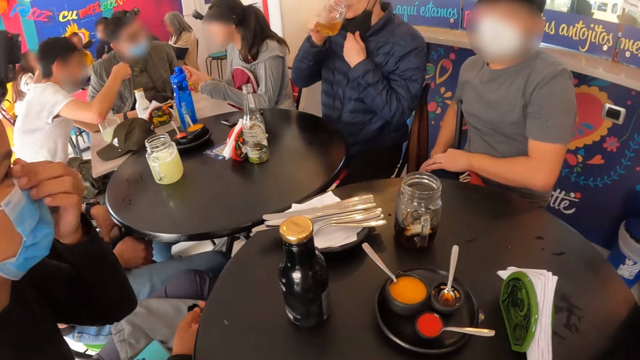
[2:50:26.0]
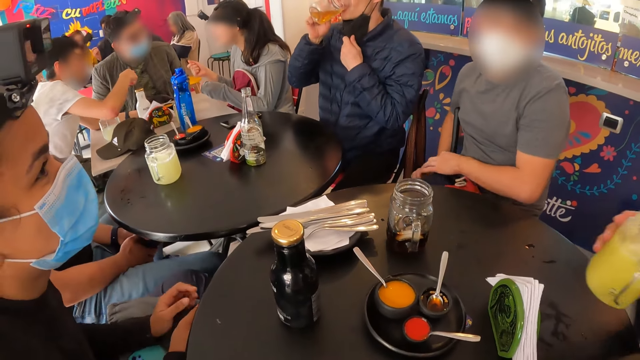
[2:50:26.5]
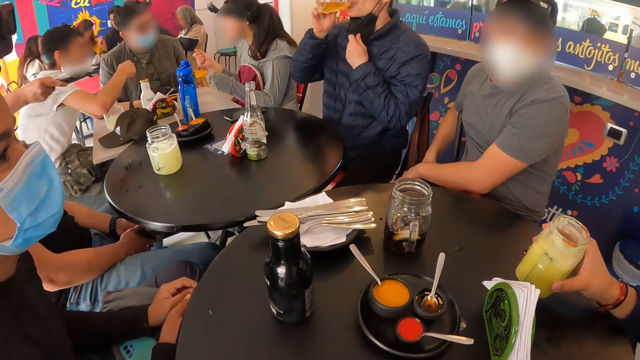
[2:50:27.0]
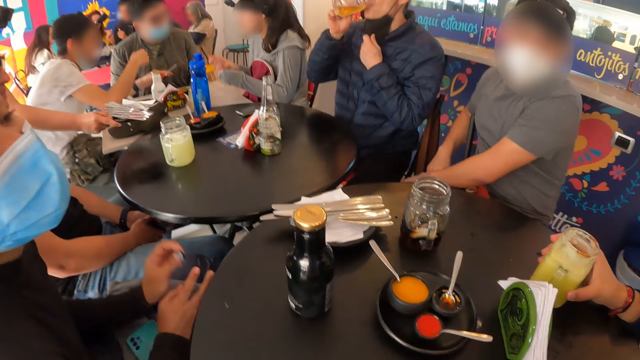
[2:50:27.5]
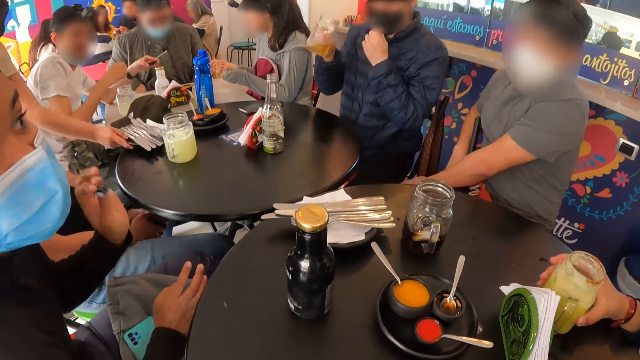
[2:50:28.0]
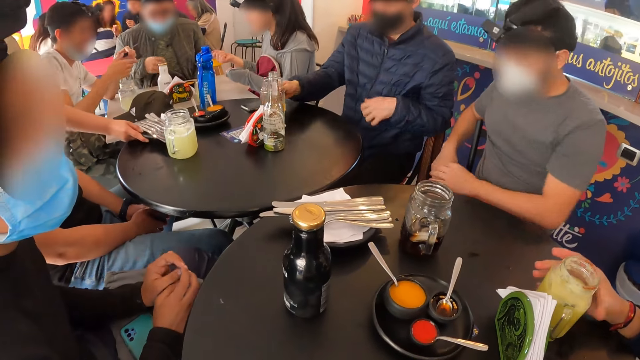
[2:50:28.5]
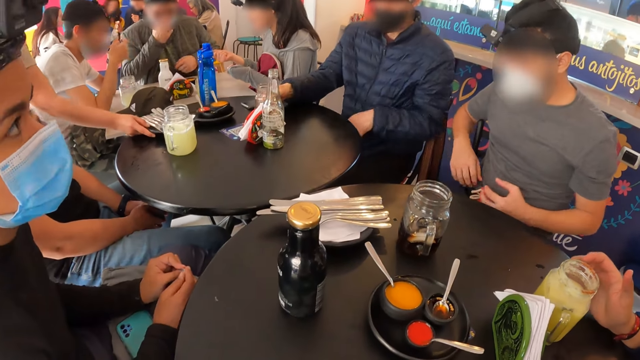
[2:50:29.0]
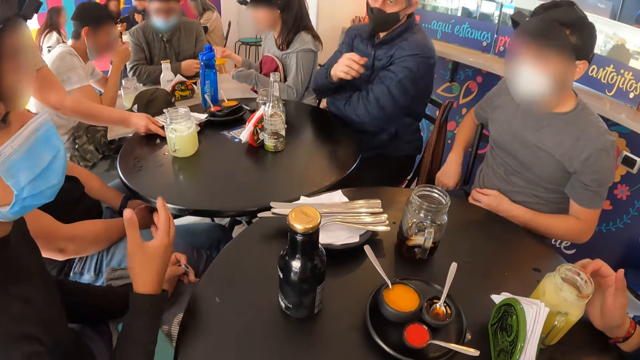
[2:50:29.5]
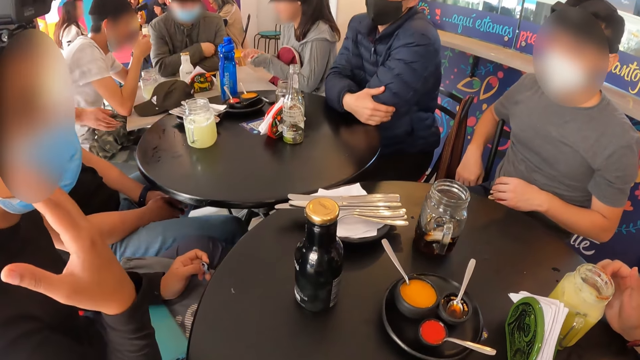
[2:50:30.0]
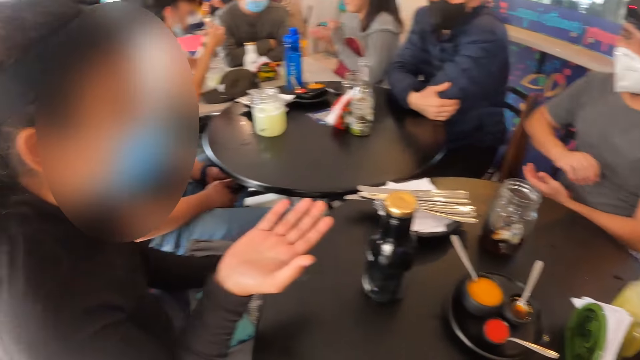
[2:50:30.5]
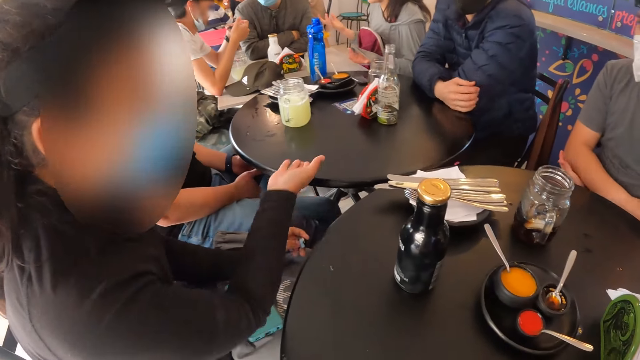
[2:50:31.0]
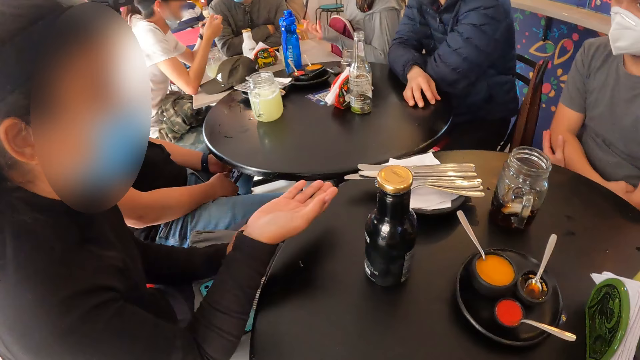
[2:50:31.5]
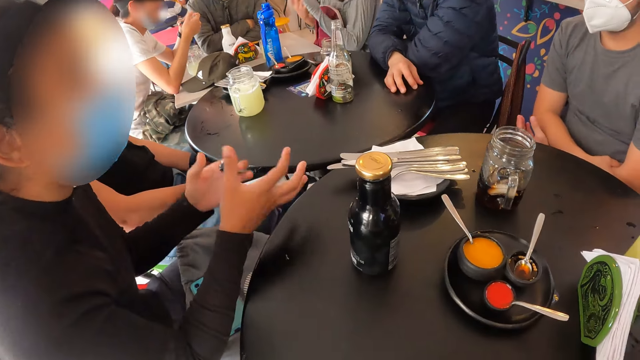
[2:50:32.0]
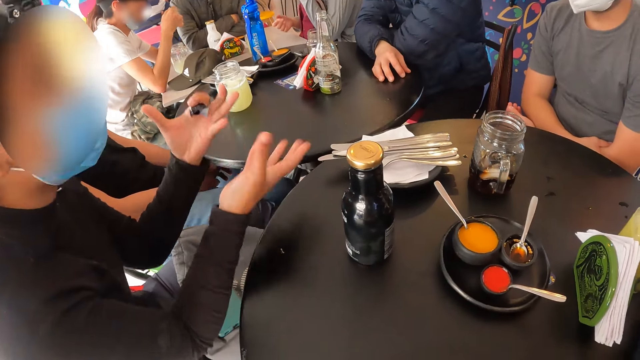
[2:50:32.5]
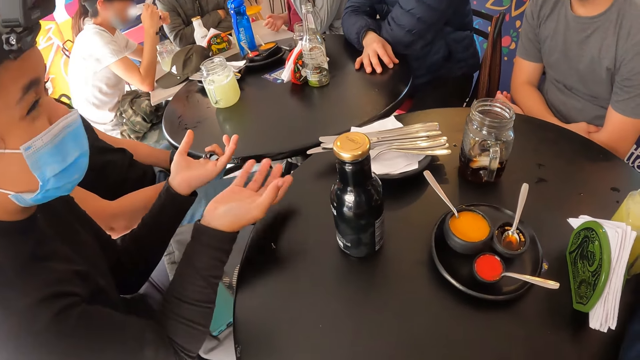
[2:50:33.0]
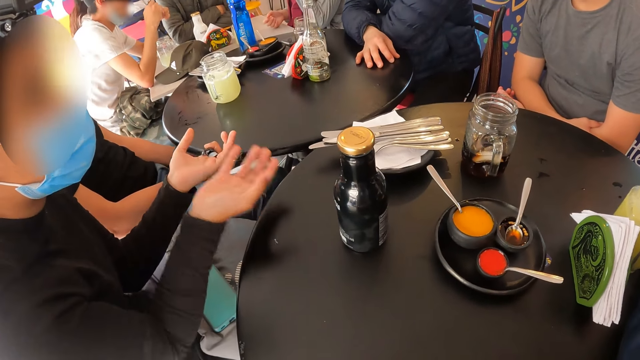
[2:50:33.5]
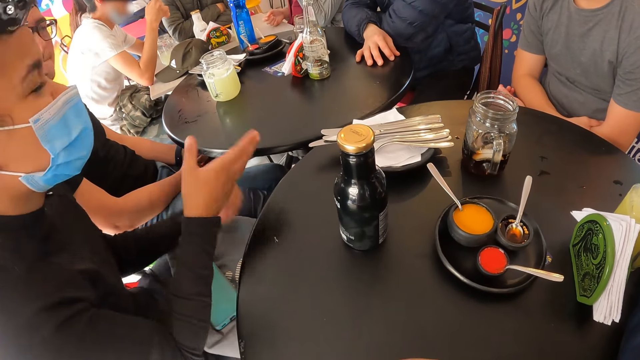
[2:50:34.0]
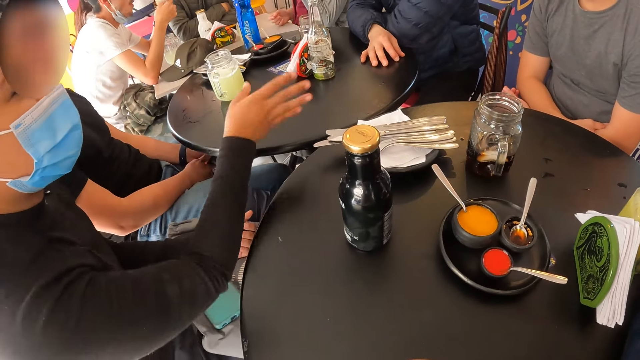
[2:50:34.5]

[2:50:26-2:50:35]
A woman interacts with a man and another man at the table. A third man drinks from the cup in his right hand. The third man drops the cup of juice in his right hand on the table. The waiter drops a plate of cutleries on the table with her right hand. Another woman makes gestures with her left hand. The other woman makes gestures with her right hand.

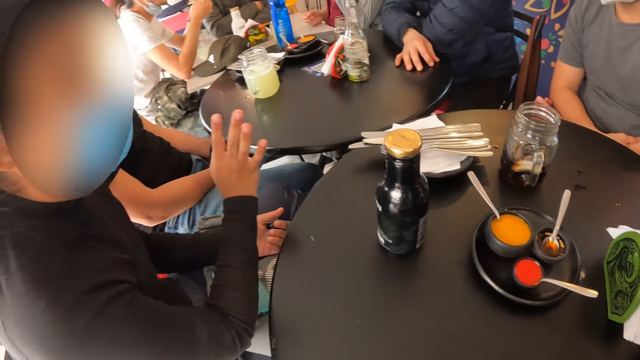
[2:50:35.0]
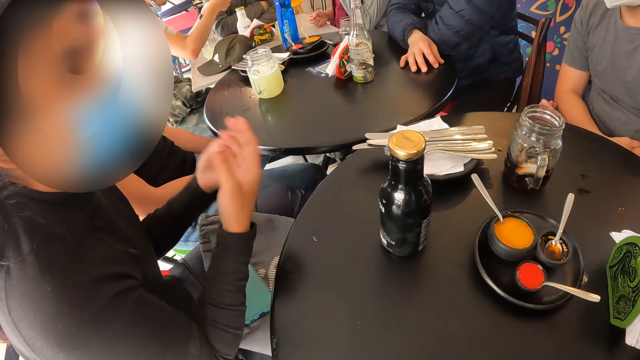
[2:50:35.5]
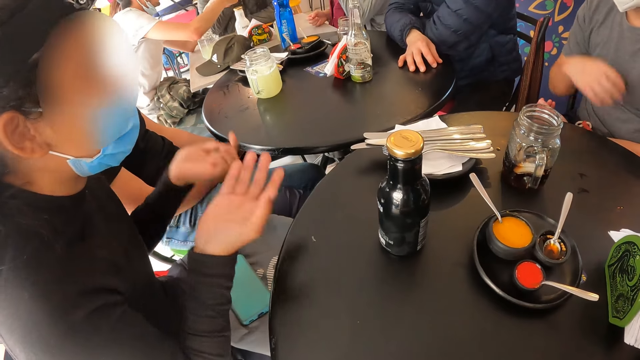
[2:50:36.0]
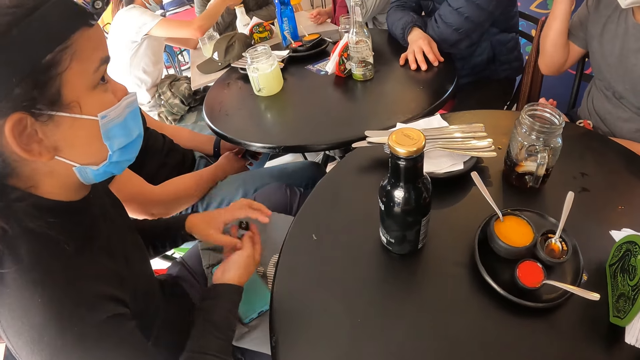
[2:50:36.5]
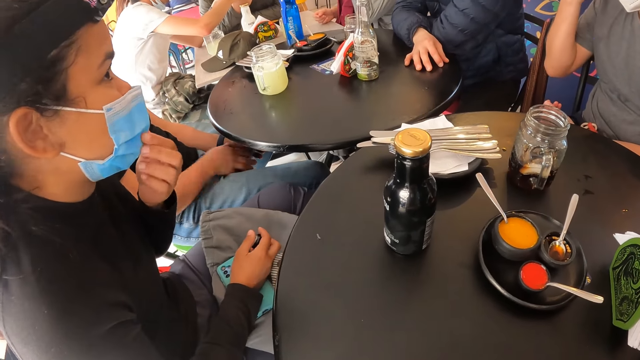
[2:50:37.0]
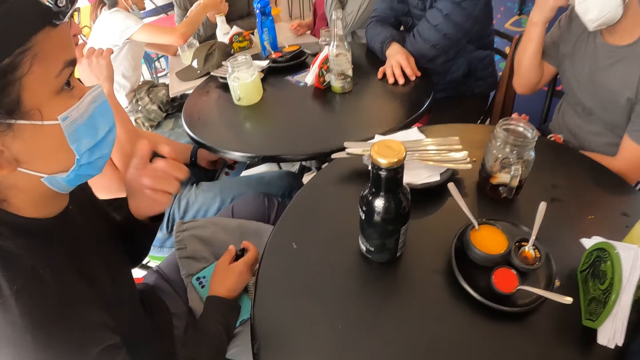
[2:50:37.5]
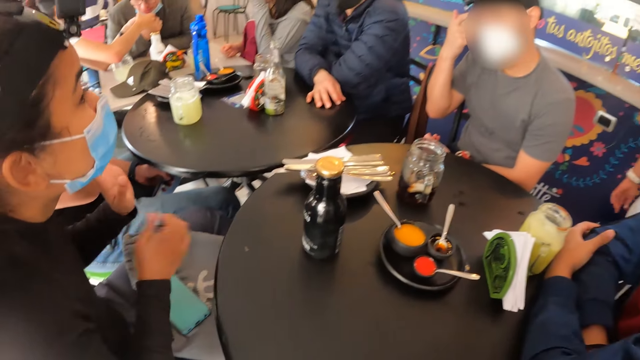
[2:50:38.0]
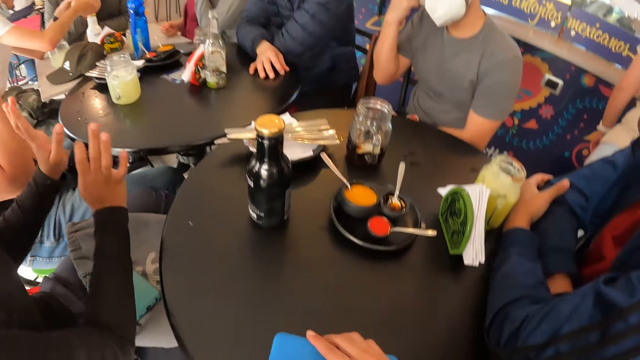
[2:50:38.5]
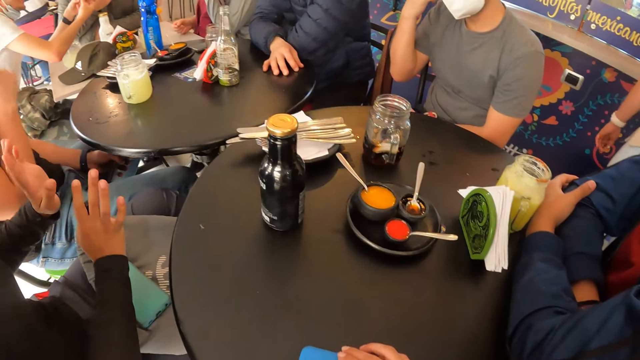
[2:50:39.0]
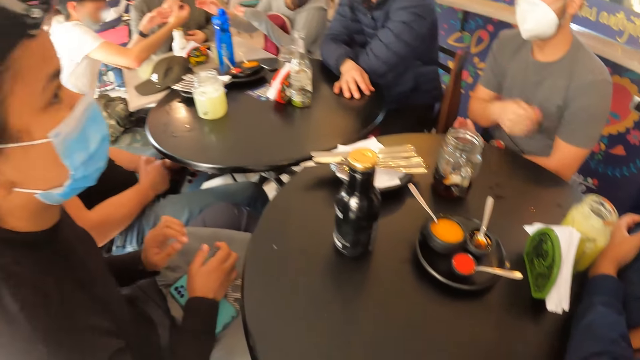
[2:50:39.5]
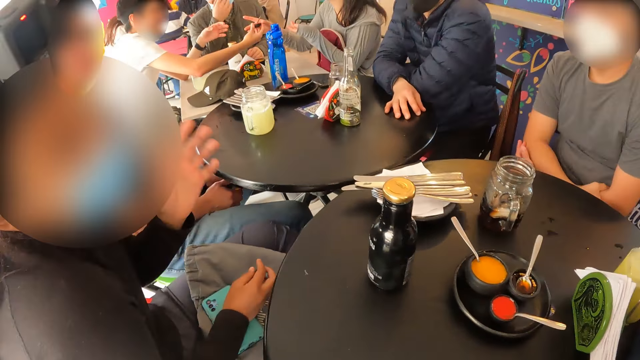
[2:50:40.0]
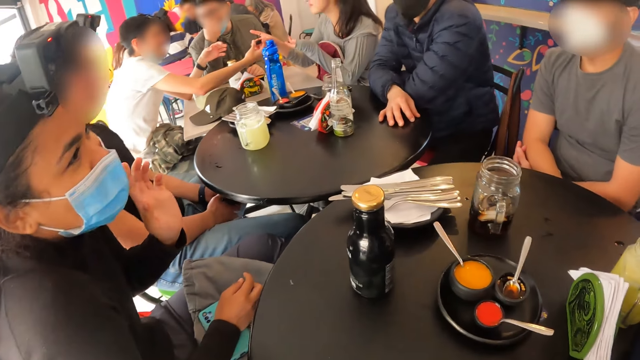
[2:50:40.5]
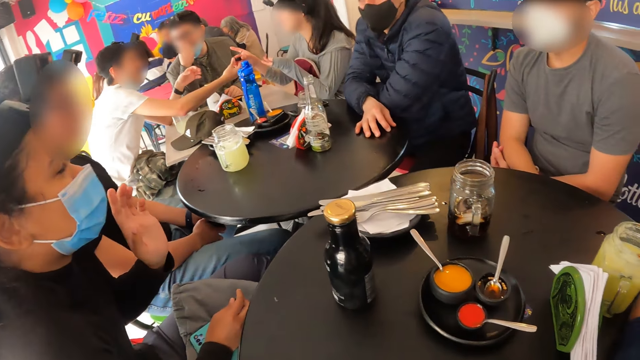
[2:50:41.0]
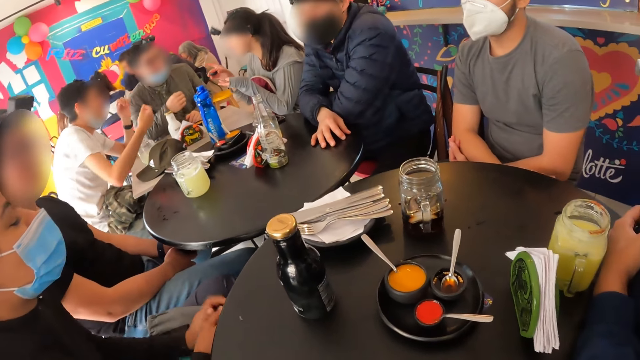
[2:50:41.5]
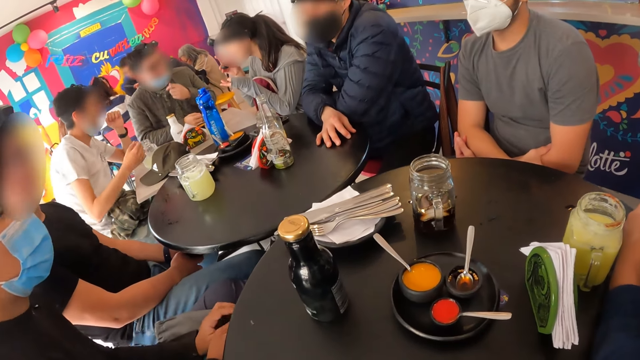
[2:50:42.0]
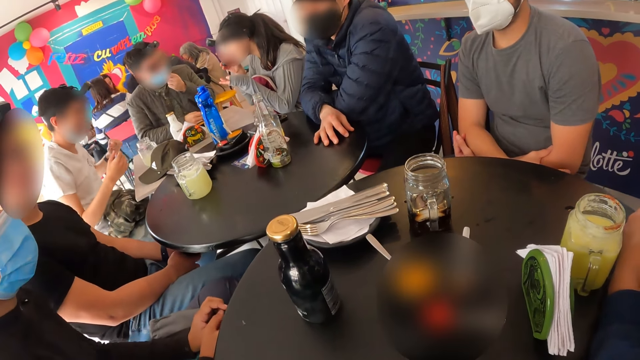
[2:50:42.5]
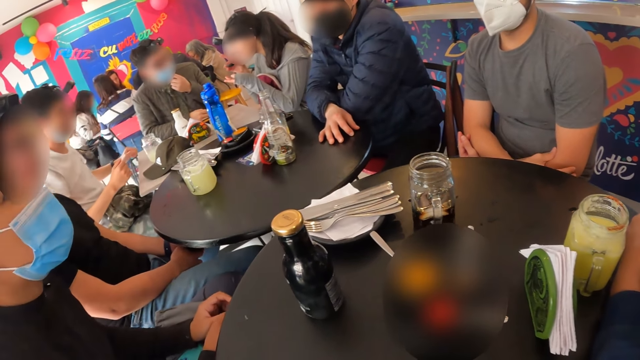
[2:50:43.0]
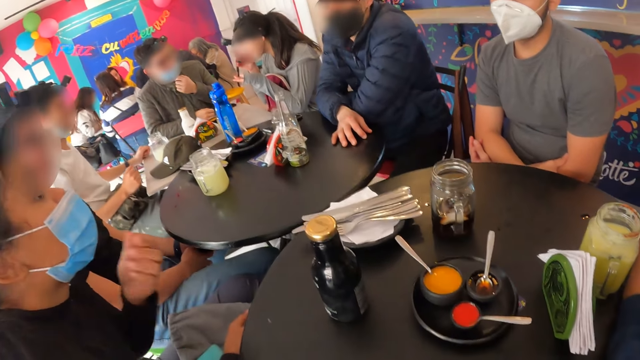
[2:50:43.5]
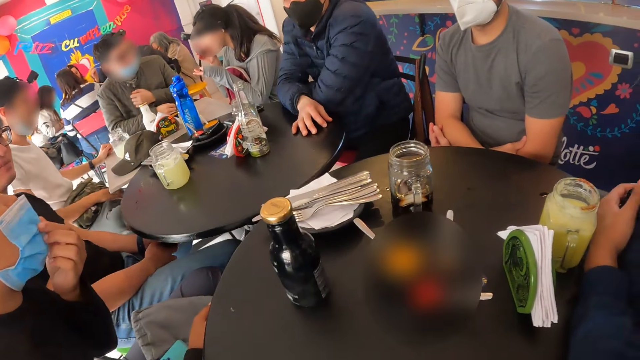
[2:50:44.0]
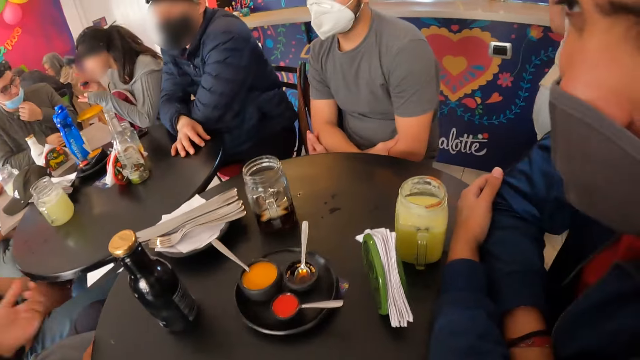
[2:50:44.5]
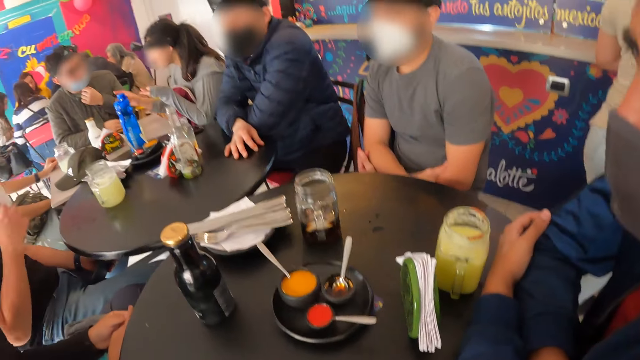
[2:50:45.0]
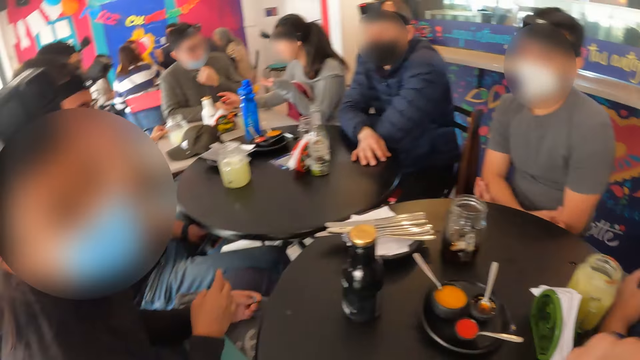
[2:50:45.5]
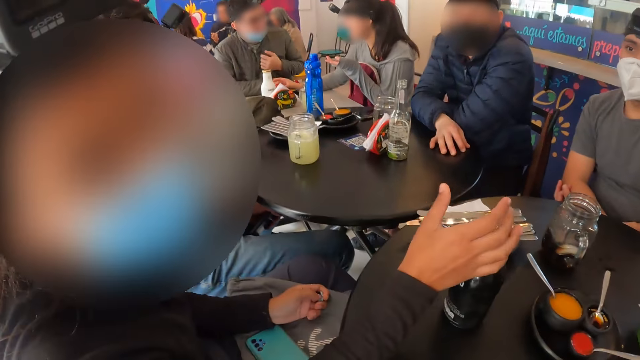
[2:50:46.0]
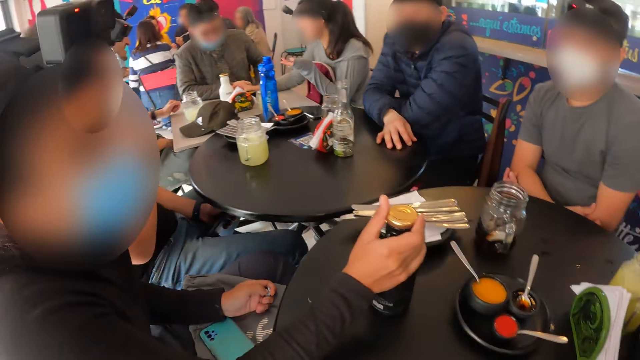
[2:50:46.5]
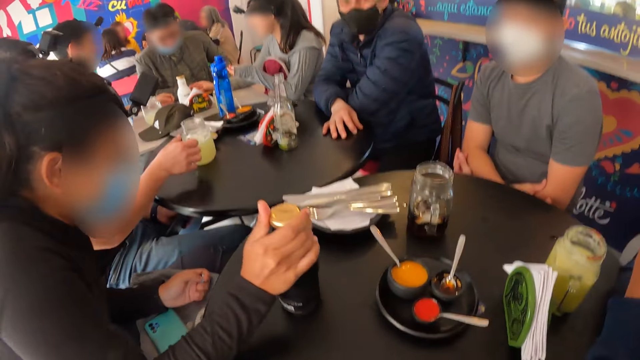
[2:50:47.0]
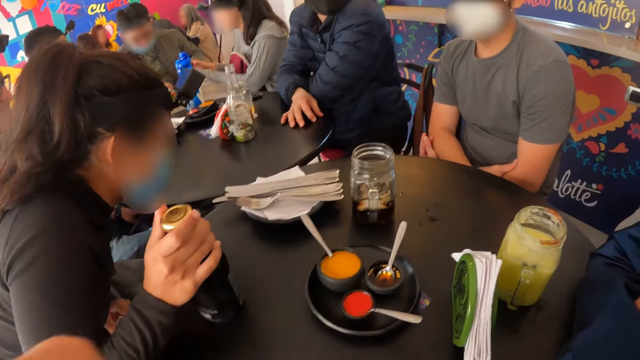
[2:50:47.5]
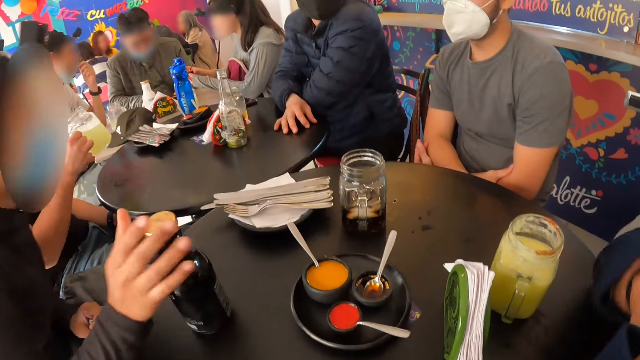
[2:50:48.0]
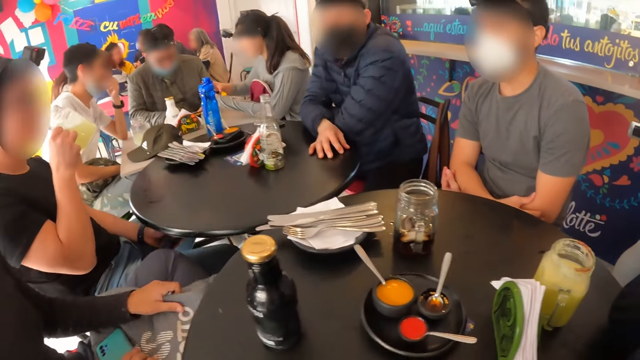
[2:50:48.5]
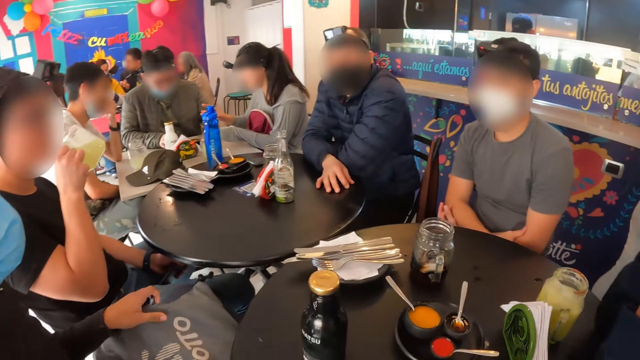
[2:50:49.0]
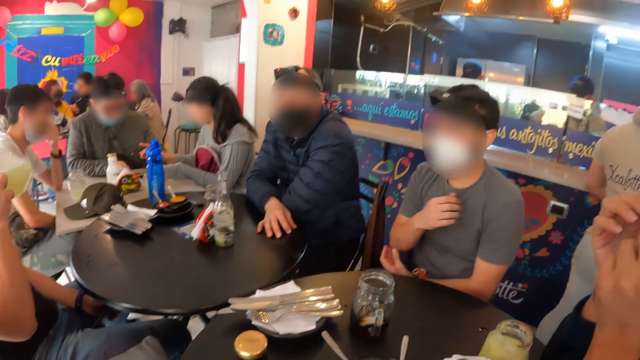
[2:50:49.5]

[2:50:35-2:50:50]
A man touches his head with his right hand. The camera wearer moves the phone on the table with his right hand. He holds the phone. He looks at a woman. Another man touches the face mask on his face with his left hand. The woman touches the face mask on her face with her left hand. The woman moves the bottle on the table with her right hand. A third man picks up the cup of juice on the table with his right hand. The woman adjusts the bag on her lap with both hands. The third man drinks from the cup in his right hand.
